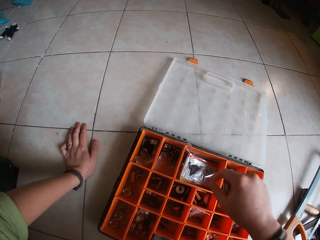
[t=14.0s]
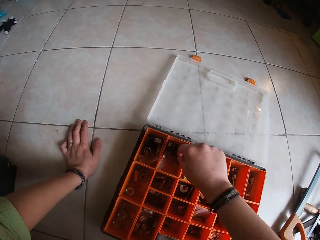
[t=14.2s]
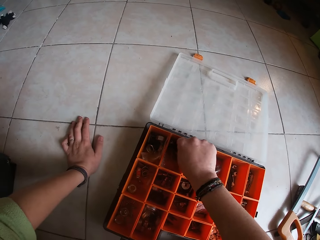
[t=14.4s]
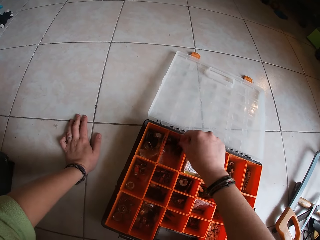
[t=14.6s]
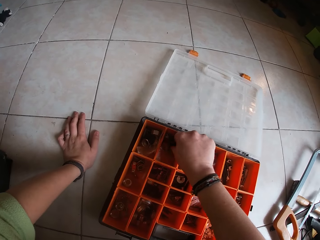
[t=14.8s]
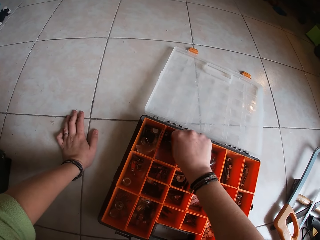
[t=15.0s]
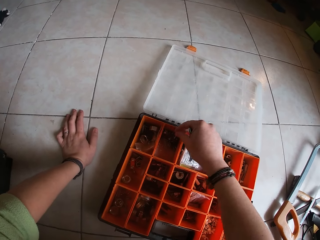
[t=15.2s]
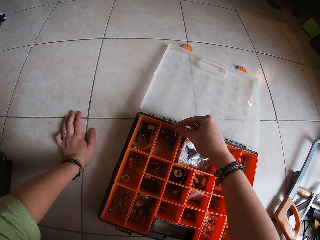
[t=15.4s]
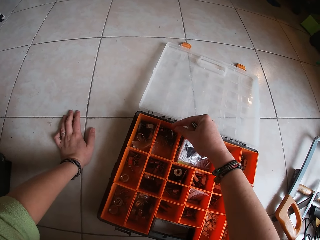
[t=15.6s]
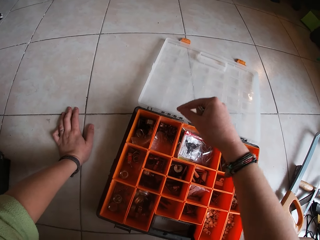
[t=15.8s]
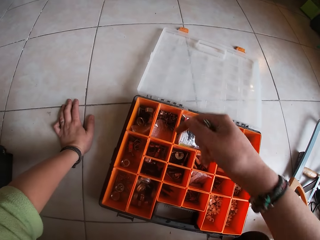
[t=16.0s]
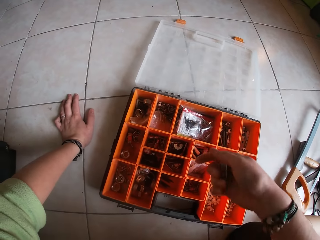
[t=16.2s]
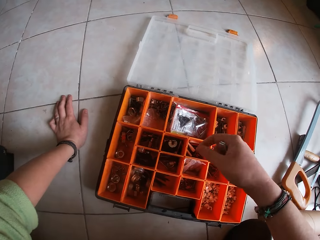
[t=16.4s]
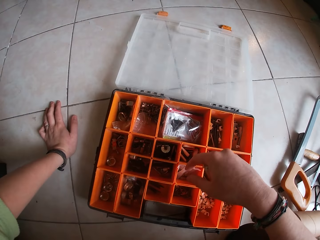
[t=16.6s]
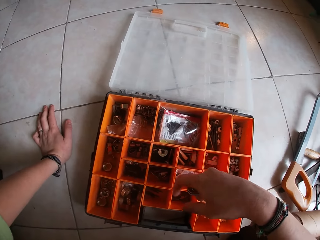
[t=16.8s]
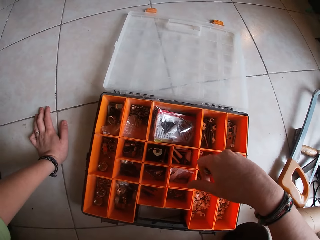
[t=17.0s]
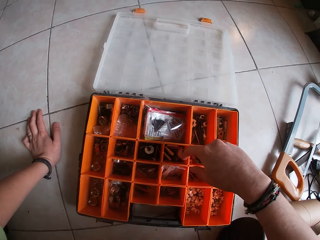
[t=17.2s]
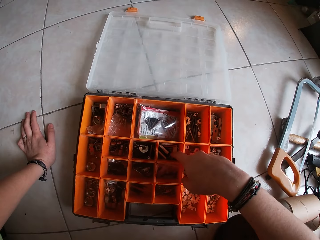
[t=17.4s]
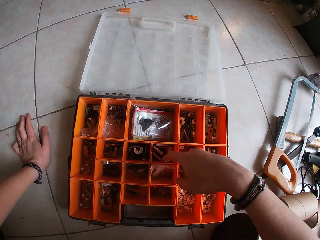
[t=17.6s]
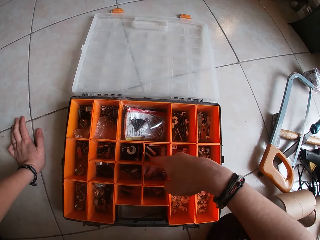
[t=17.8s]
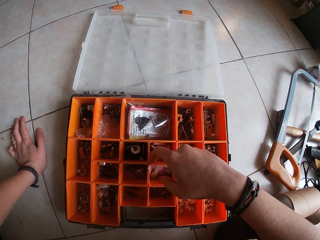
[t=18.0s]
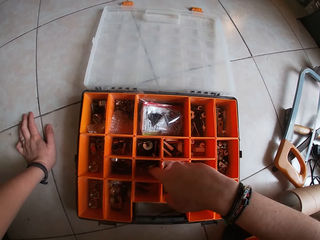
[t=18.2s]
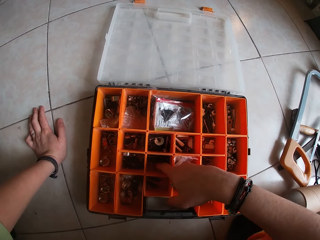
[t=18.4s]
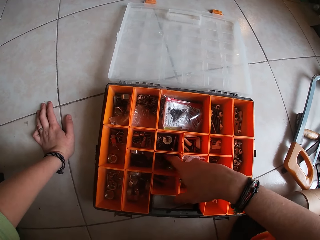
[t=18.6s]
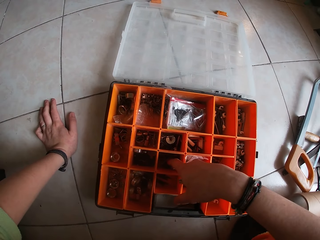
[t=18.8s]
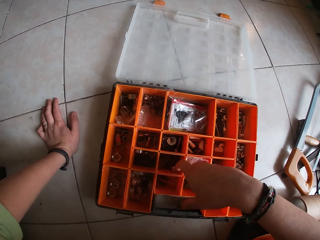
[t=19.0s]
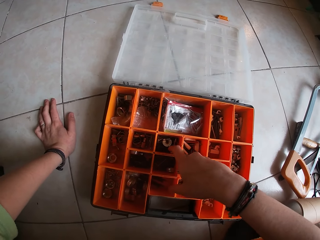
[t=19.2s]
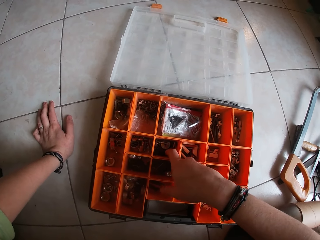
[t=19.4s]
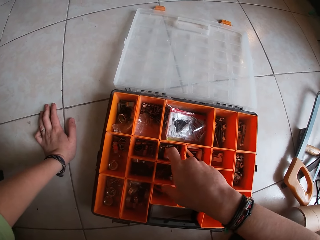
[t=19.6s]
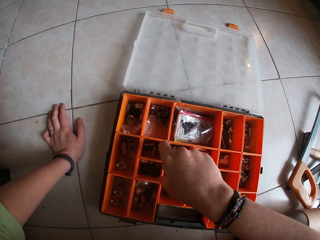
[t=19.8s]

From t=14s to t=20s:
The camera wearer picks a nail from the storage case with his right hand. He drops the nail into the storage case with his right hand. He looks at the tools and touches the tools.

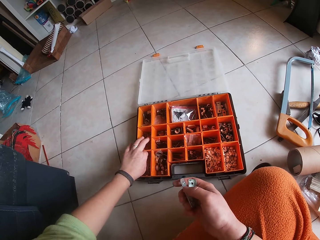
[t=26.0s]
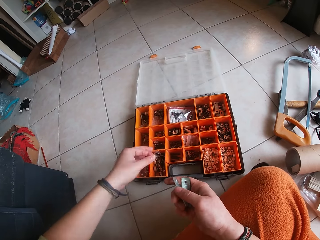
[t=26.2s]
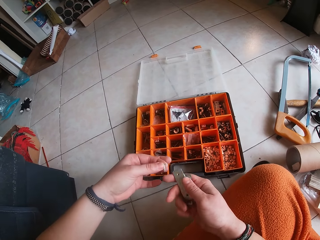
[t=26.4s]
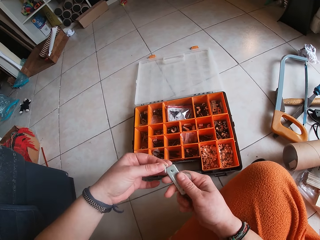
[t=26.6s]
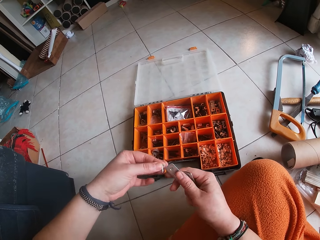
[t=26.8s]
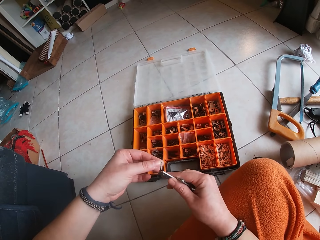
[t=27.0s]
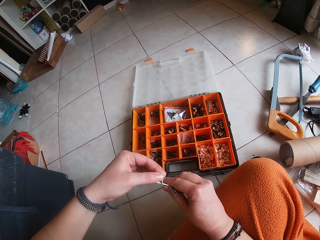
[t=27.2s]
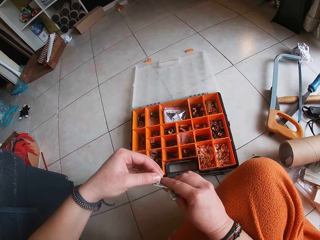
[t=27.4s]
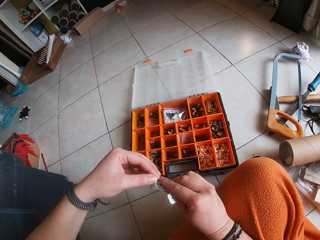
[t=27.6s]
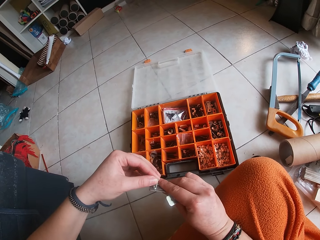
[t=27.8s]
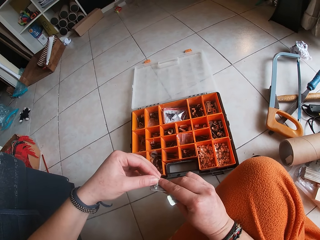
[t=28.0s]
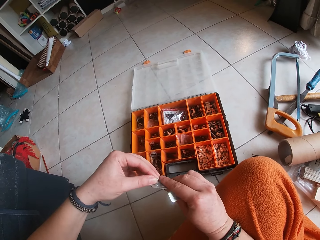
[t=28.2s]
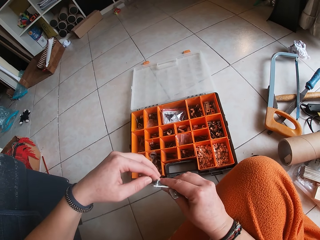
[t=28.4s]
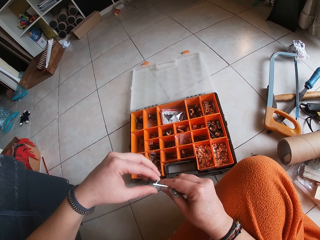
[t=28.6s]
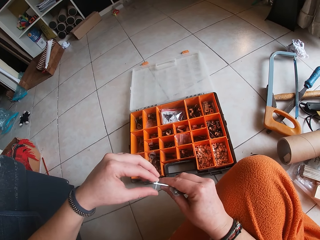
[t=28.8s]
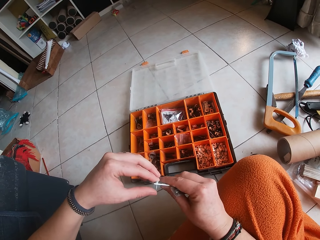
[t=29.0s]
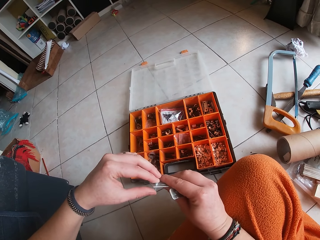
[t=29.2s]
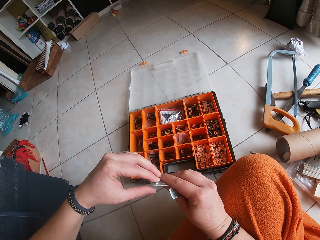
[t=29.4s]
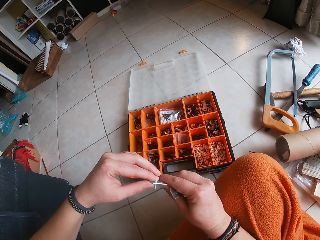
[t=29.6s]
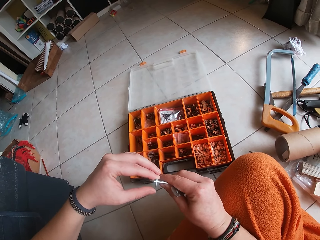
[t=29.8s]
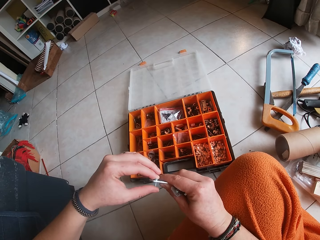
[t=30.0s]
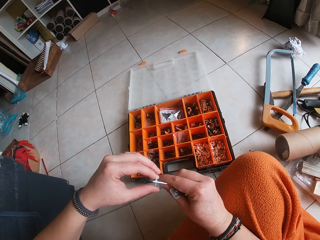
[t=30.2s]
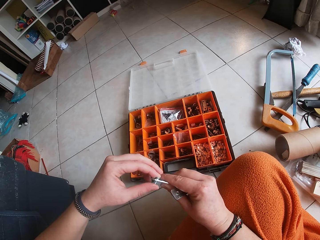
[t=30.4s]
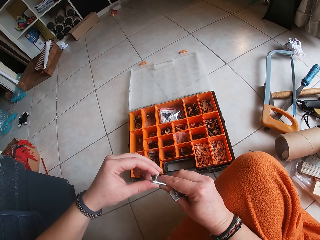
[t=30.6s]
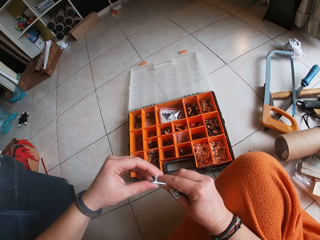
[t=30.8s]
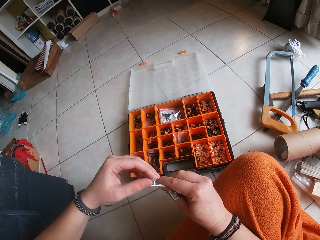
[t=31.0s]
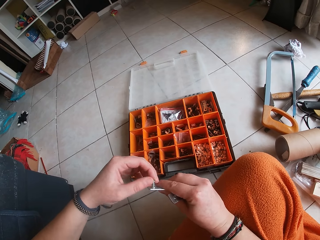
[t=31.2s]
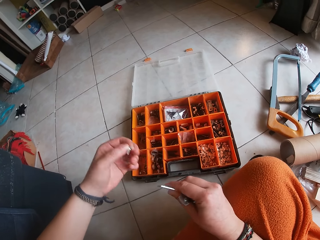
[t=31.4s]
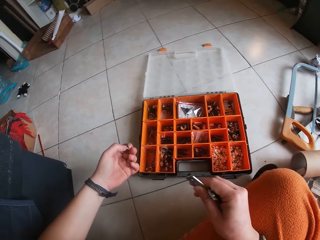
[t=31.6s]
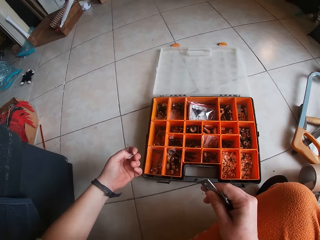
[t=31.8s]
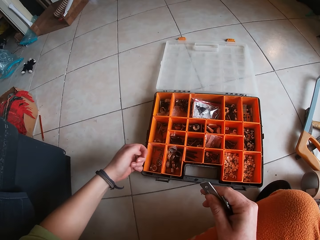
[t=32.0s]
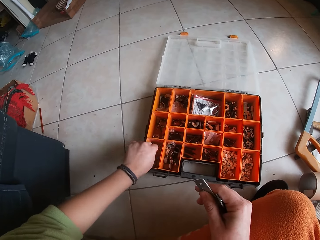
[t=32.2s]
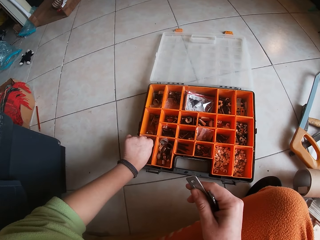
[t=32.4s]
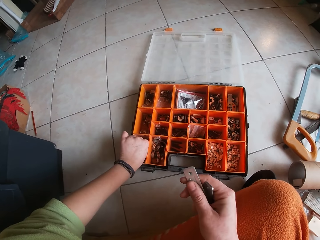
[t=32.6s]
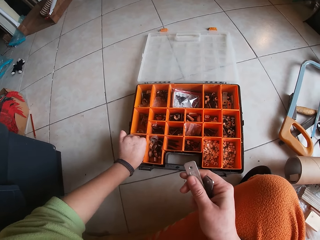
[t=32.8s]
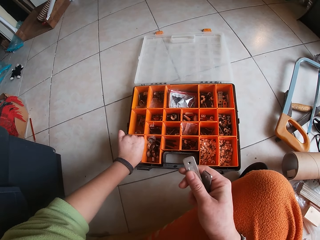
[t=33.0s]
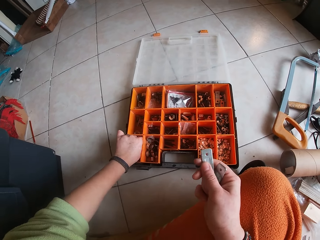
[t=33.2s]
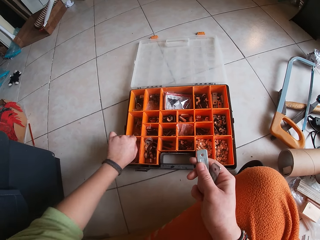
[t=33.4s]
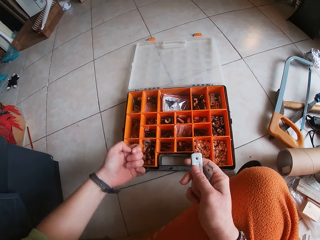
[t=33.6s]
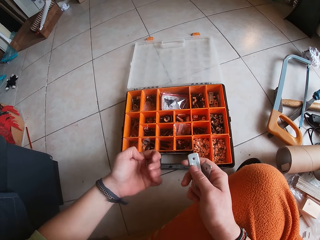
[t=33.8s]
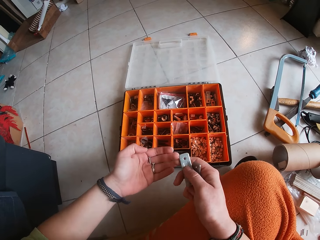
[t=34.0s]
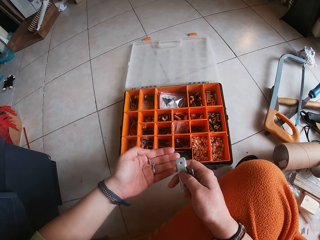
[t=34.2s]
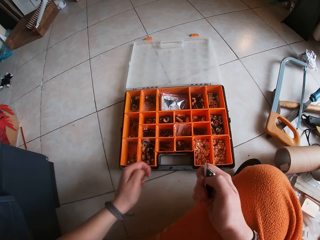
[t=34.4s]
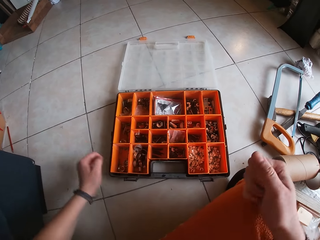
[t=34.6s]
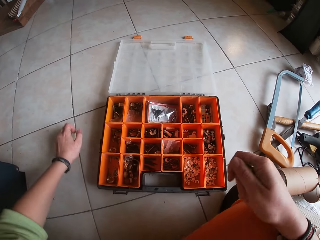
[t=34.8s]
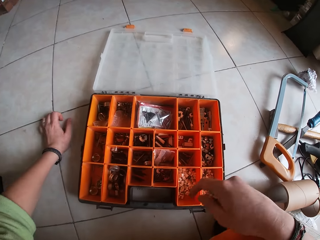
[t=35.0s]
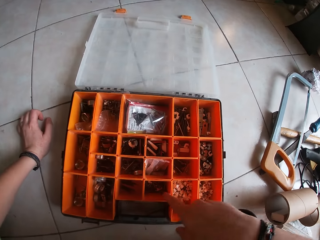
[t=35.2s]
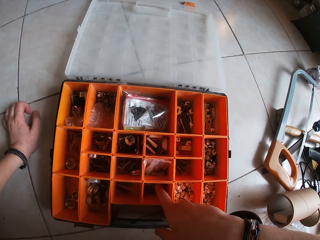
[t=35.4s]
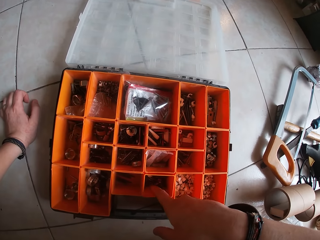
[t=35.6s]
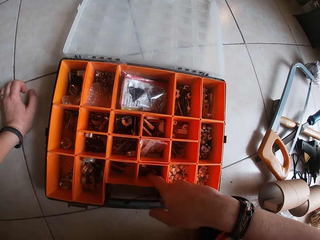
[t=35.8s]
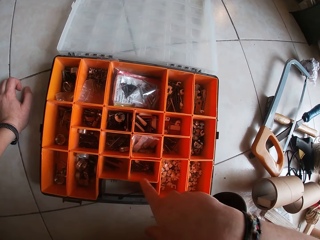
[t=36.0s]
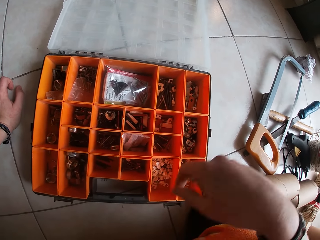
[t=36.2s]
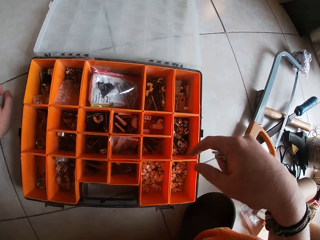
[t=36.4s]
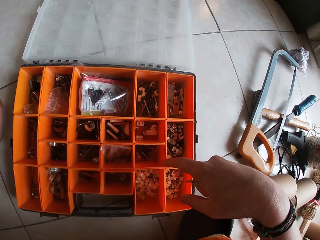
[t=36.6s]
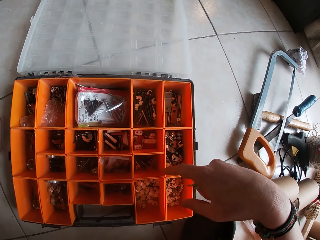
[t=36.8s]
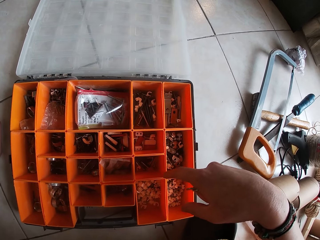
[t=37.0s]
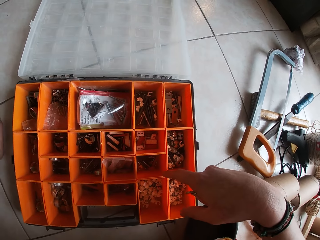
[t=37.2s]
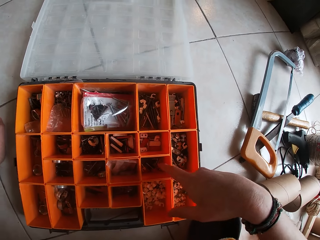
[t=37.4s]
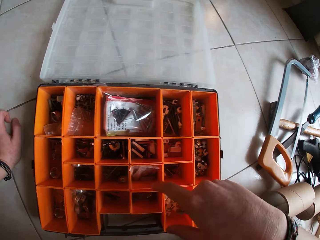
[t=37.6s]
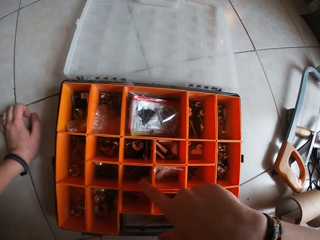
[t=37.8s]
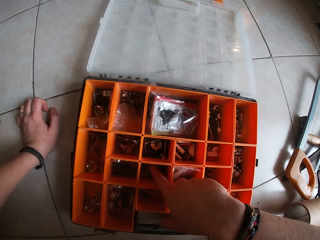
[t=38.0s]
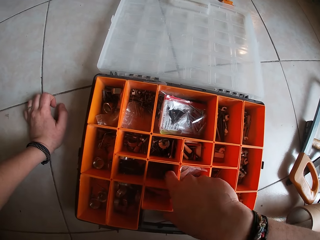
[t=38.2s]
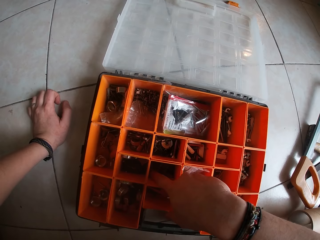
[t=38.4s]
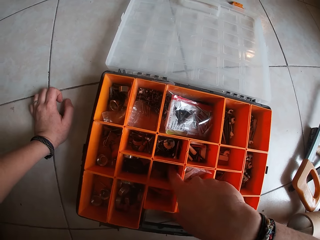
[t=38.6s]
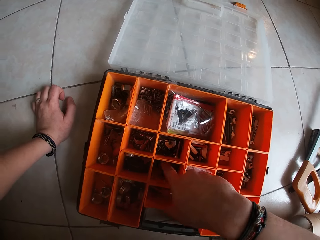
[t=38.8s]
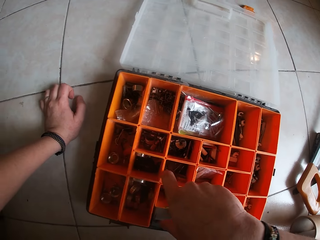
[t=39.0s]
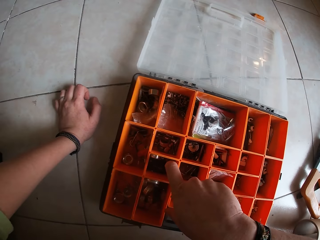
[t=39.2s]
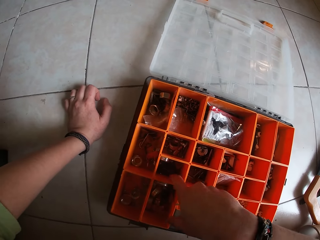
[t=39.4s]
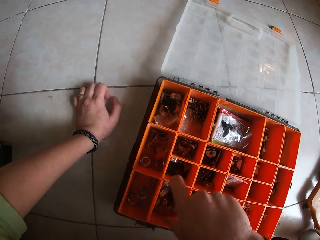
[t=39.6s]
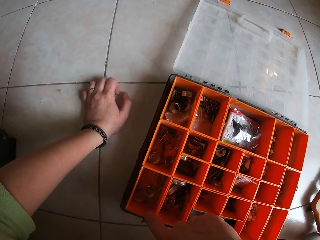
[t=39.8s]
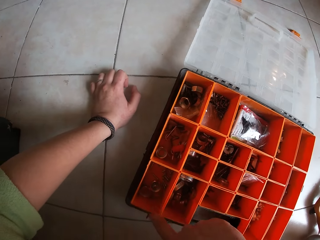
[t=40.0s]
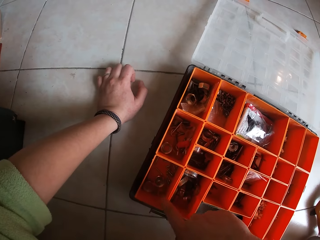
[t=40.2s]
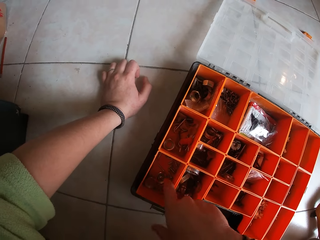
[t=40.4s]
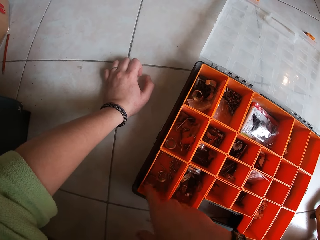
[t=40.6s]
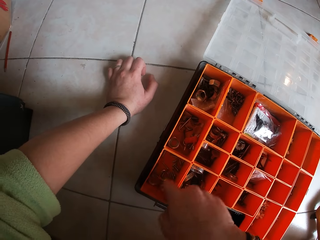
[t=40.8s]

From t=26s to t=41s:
The camera wearer picks a nail from the storage case with his left hand. He holds the screw. He puts the nail into the hinge with his left hand. He fixes the screw on the metal. He takes the nail out of the hinge with his left hand. He holds the screw. He picks the nail from the storage case with his left hand. He holds the screws with the left hand, puts the hand on the floor and touches something with the finger.
